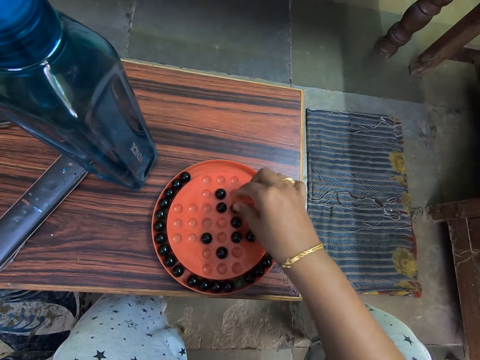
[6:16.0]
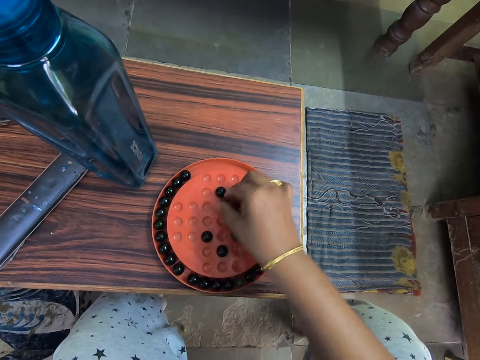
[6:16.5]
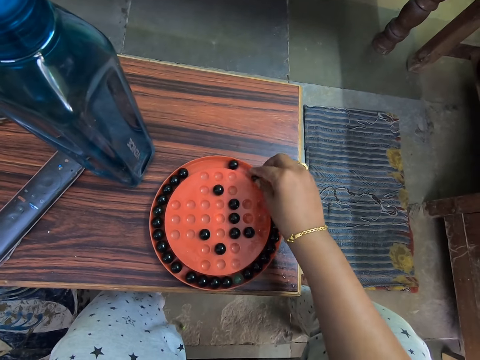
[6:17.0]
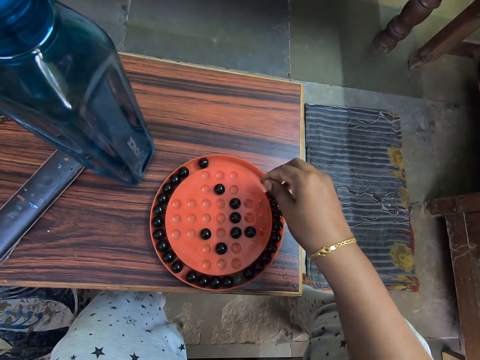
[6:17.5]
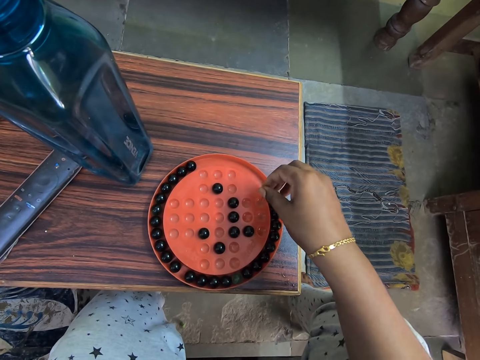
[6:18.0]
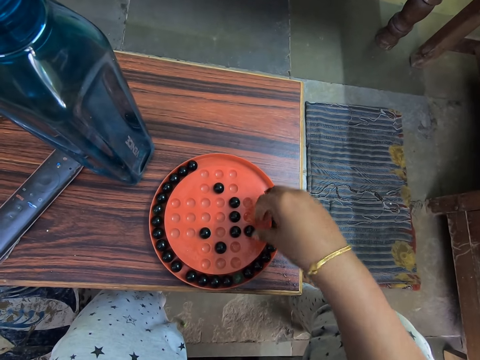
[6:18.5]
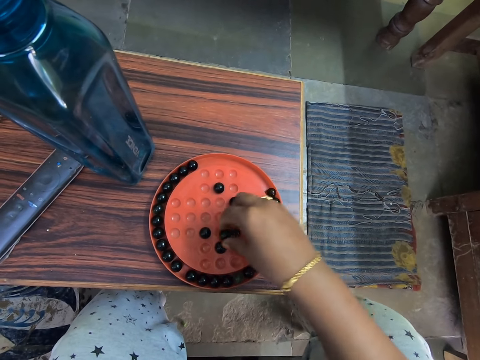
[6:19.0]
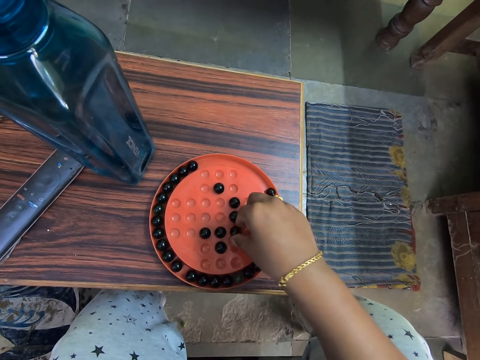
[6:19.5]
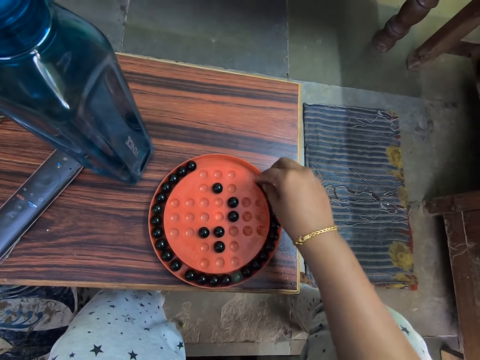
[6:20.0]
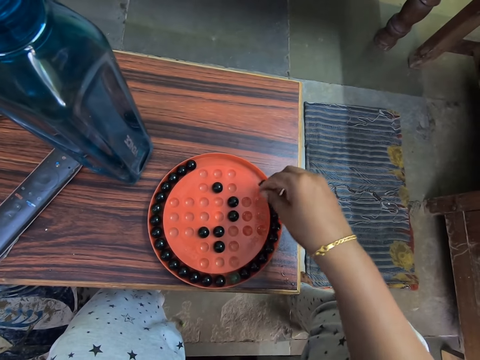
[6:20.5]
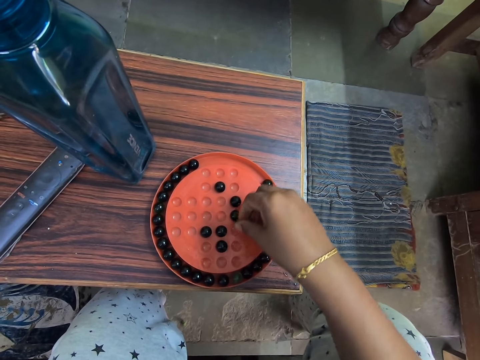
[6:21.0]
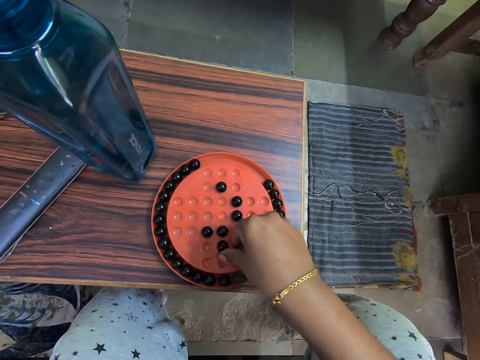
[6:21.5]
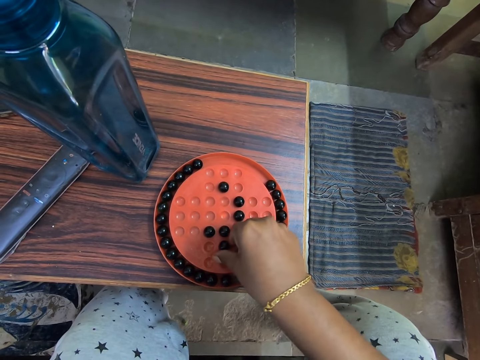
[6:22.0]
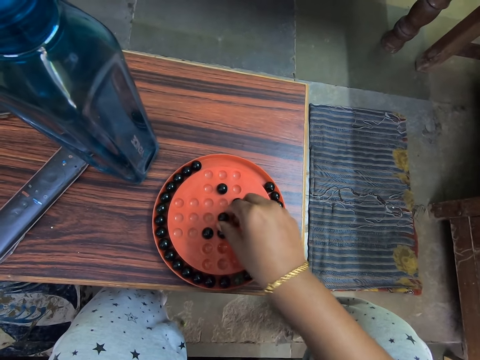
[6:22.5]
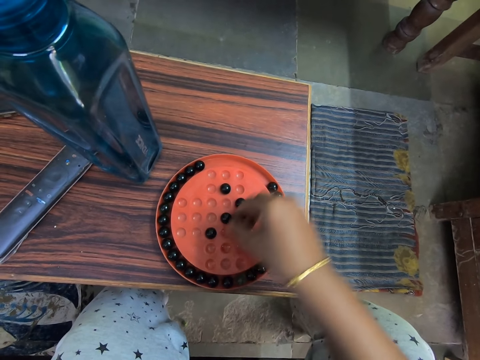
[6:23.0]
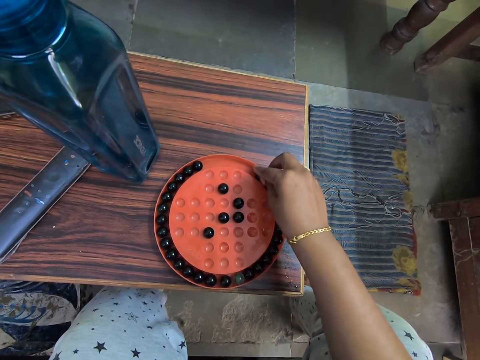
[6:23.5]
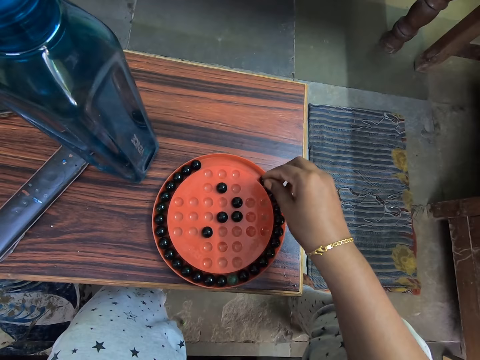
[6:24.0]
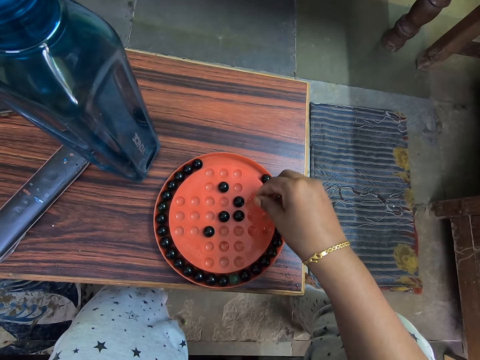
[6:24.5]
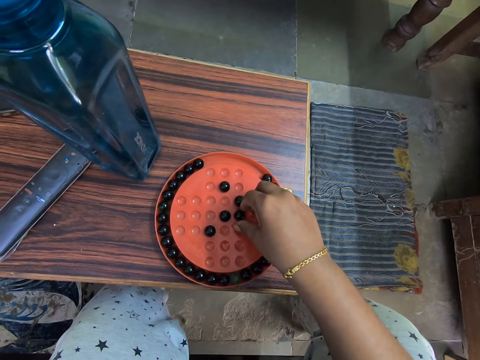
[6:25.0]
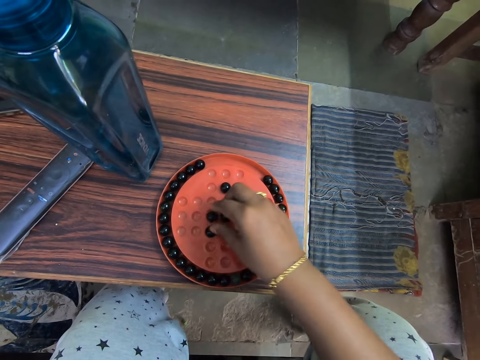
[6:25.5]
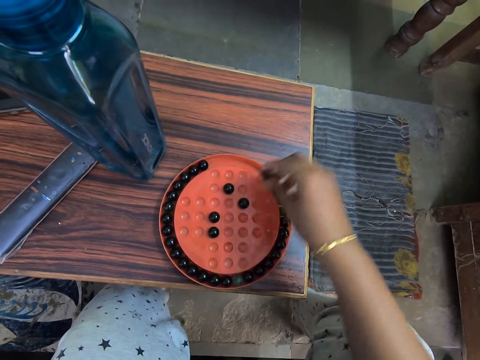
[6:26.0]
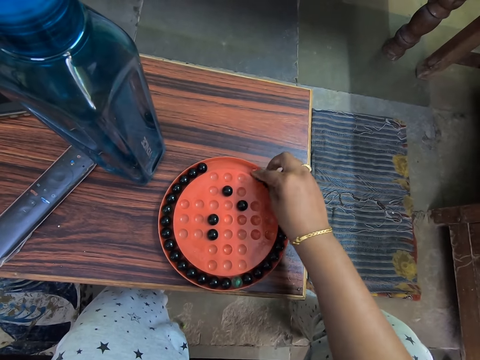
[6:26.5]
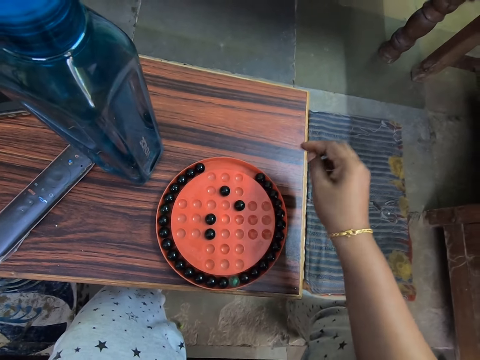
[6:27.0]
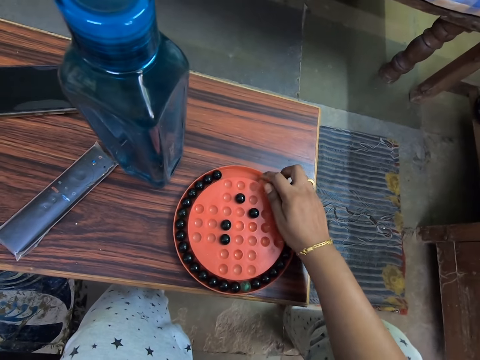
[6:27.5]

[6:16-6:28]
The camera wearer arranges a marble on the board.

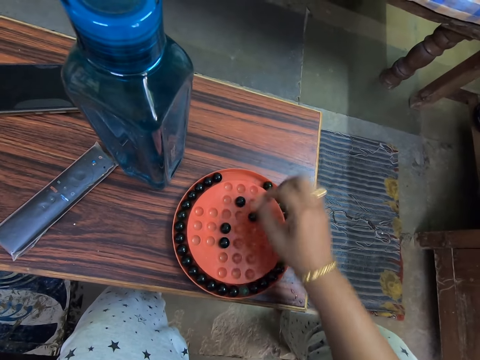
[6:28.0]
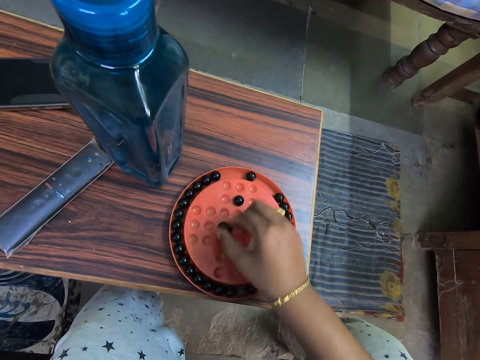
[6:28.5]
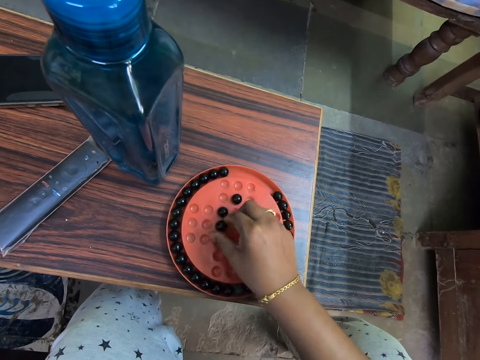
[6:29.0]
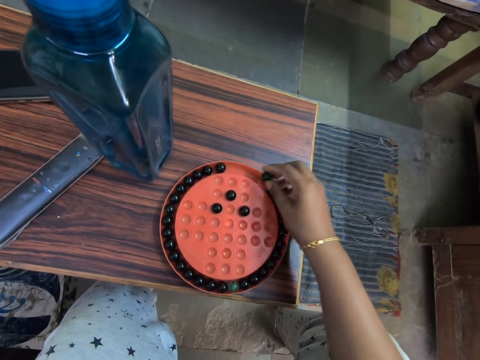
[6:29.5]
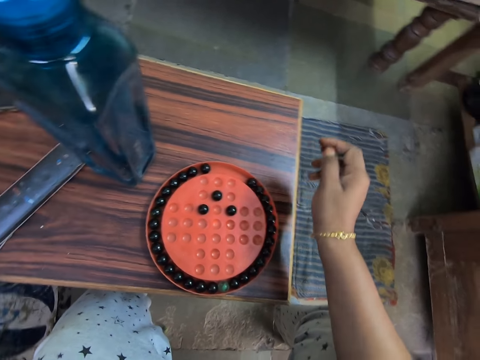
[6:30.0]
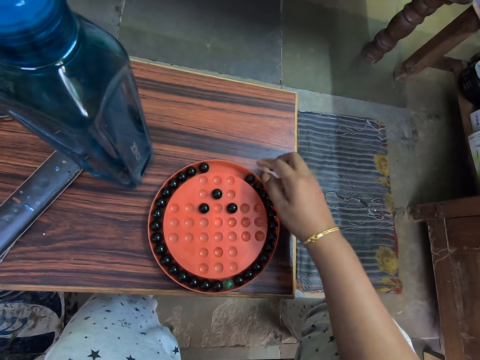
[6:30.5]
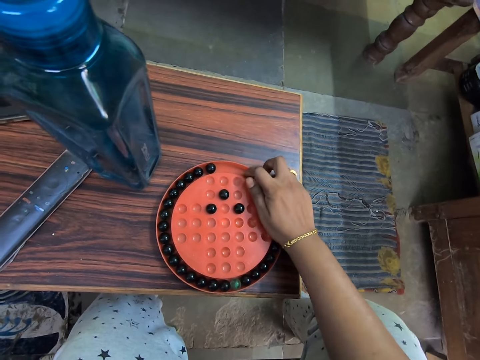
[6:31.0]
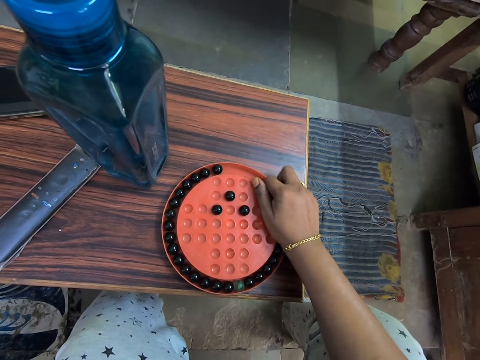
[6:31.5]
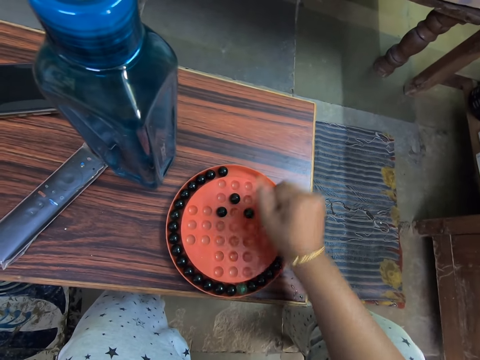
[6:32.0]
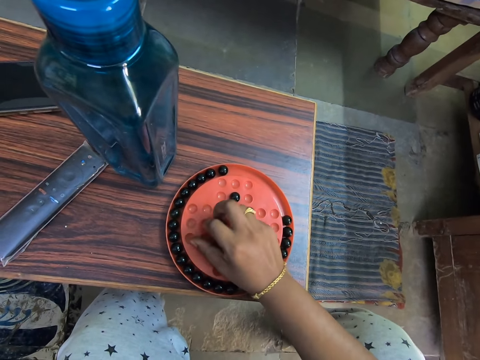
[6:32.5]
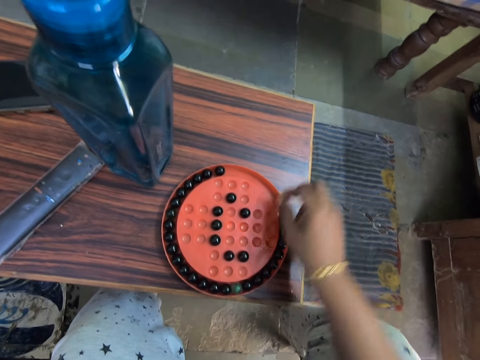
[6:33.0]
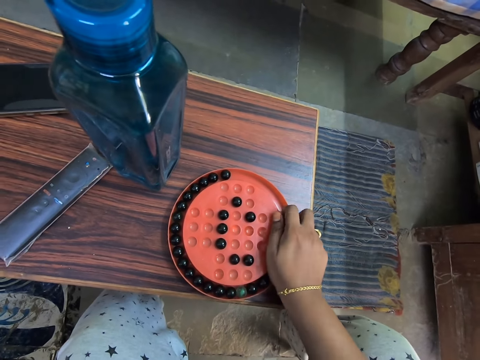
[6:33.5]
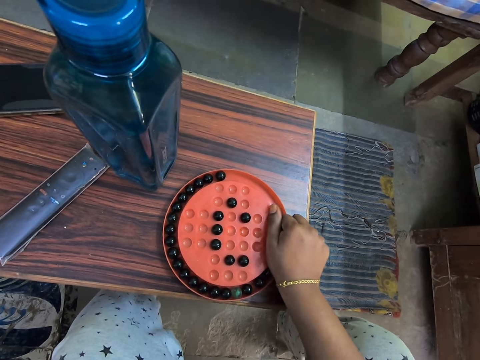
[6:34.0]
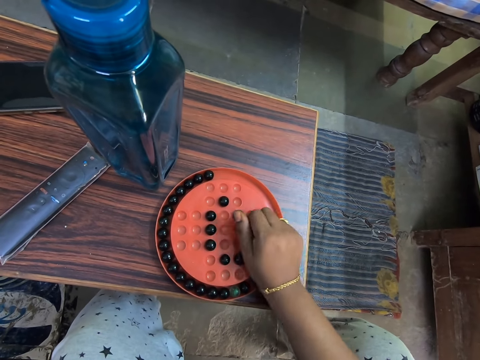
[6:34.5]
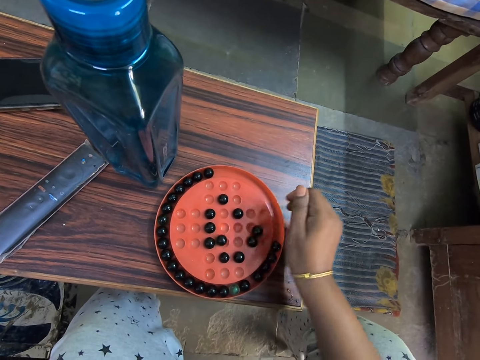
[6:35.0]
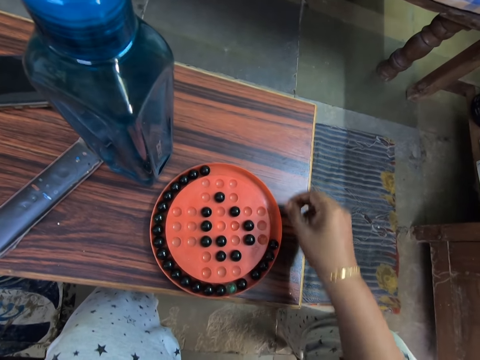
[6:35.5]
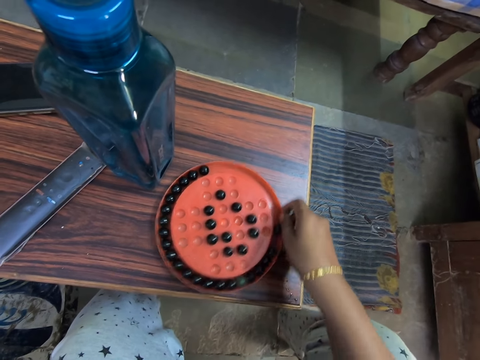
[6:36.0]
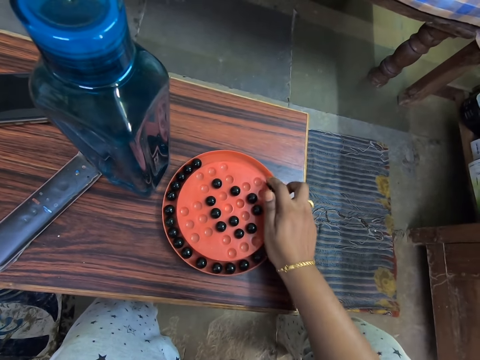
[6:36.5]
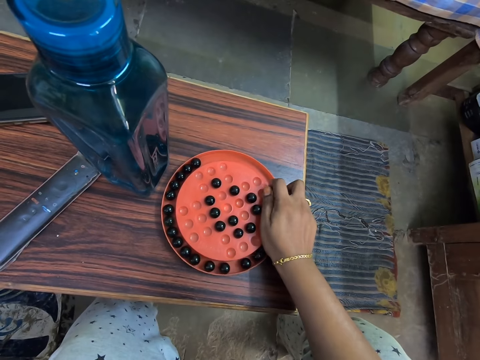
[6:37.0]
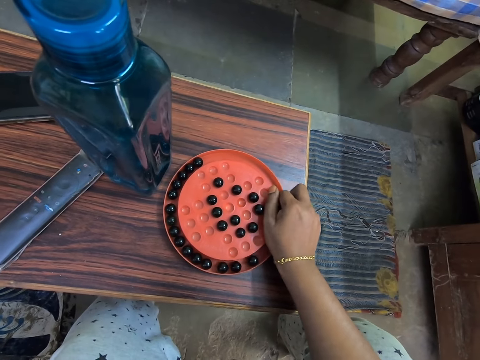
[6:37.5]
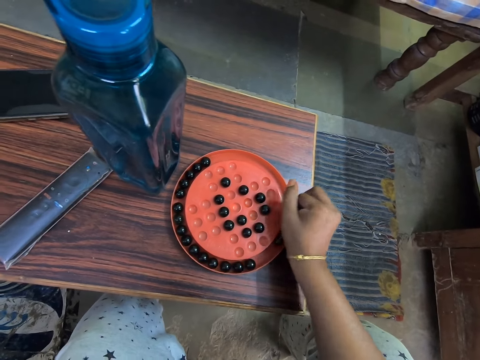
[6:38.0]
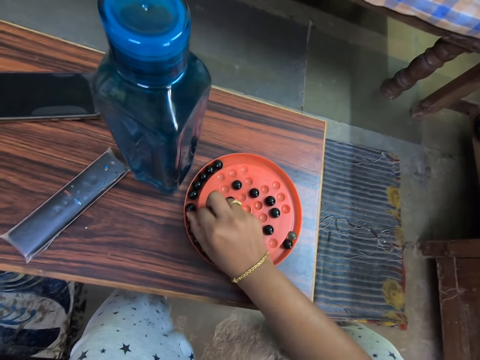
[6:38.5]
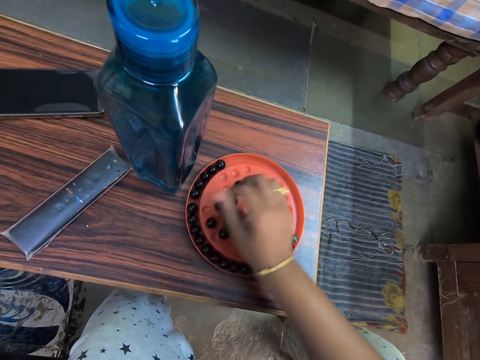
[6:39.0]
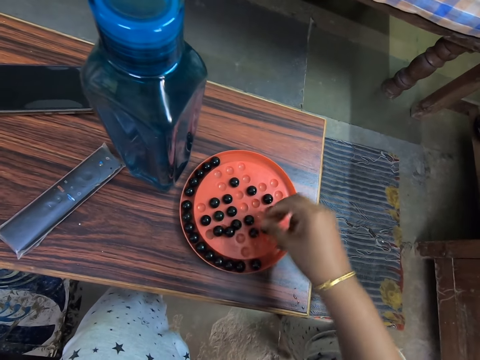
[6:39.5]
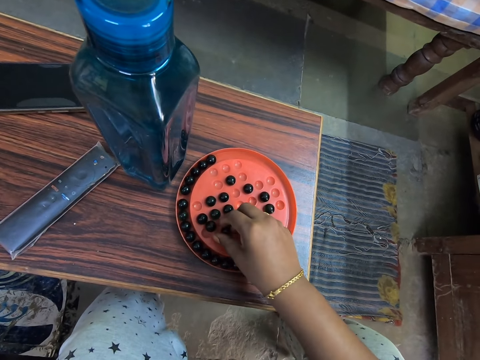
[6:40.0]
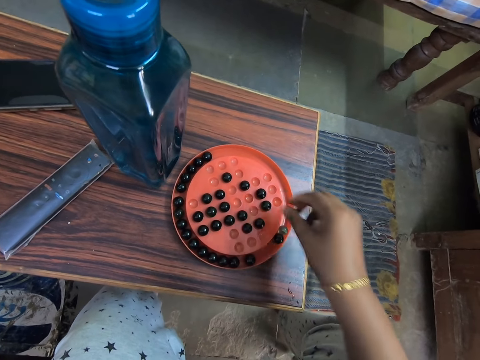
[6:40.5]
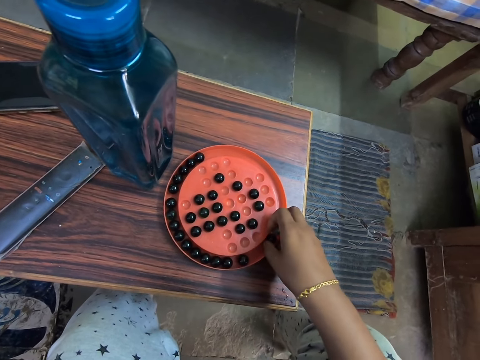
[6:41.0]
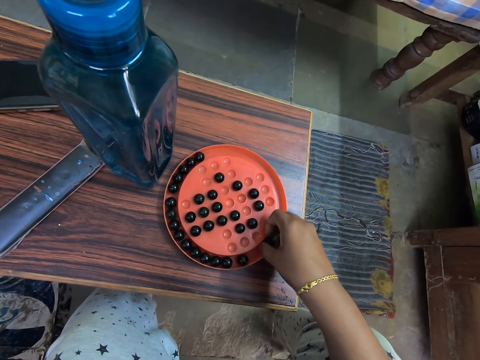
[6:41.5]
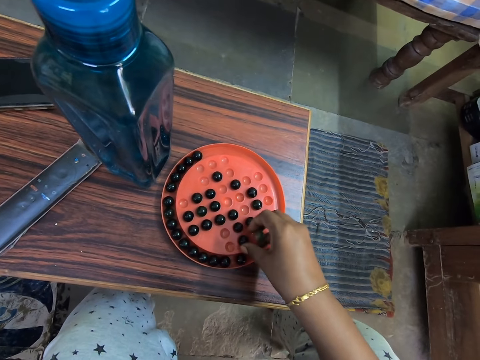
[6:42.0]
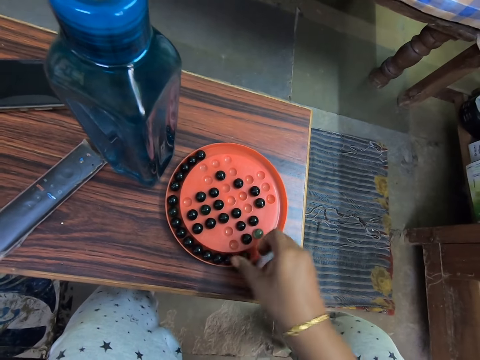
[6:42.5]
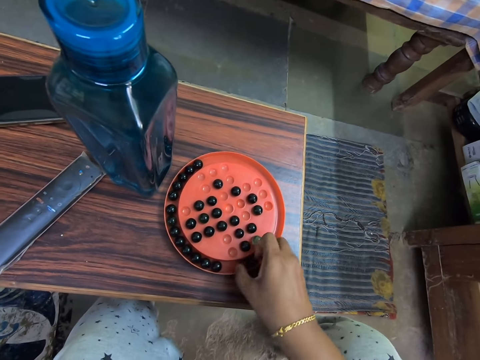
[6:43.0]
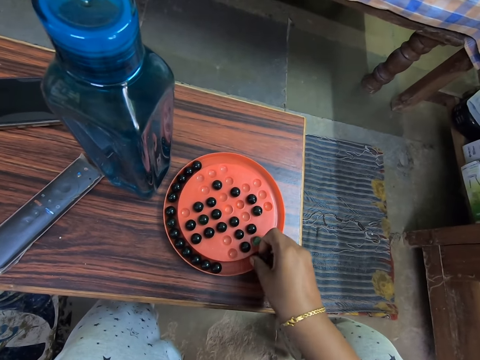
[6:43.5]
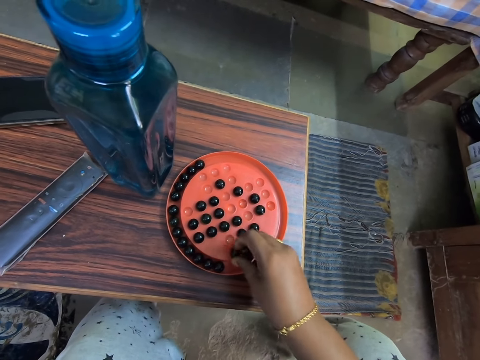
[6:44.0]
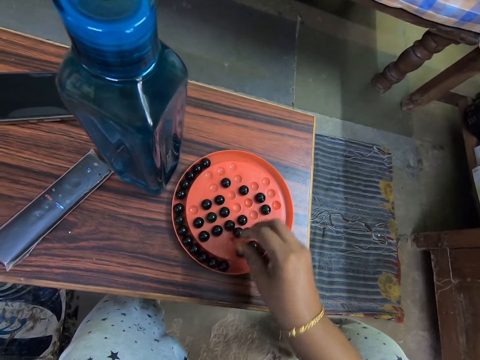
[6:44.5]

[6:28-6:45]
The camera wearer arranges a marble on the board. They look at the marble solitaire. They pick the marble balls. They put the marble balls down. They arrange the marble on the board. They pick the marble balls. They put the marble balls down. They arrange the marble on the board. They move the marble solitaire on the table. They pick the marble balls. They arrange the marble on the board. They put the marble balls down. They play the marble game. They pick marbles. They arrange the marble on the board.
